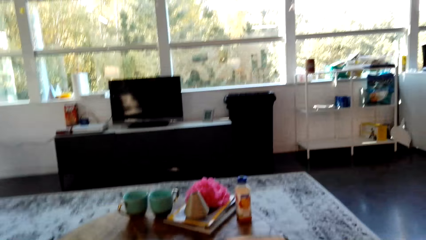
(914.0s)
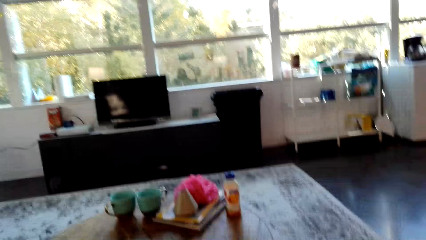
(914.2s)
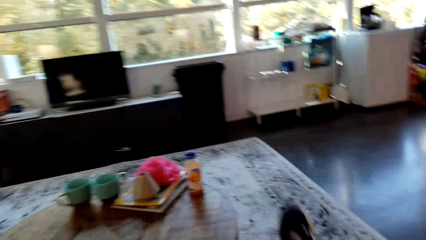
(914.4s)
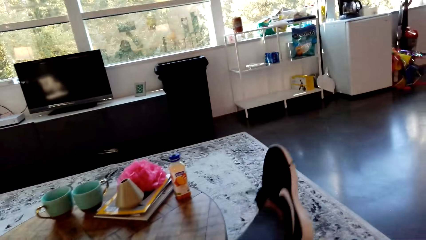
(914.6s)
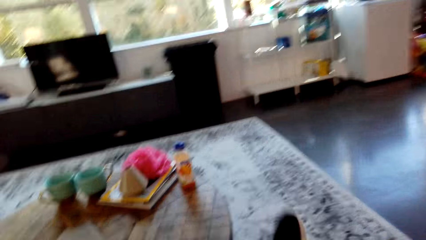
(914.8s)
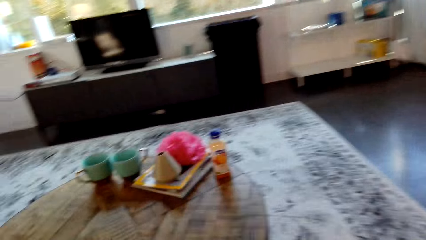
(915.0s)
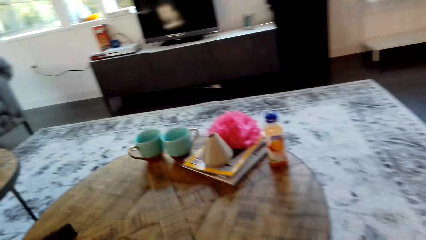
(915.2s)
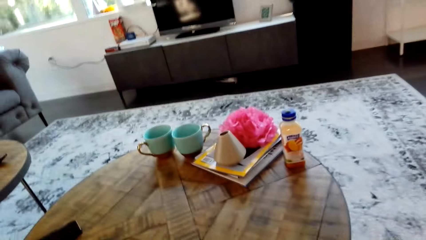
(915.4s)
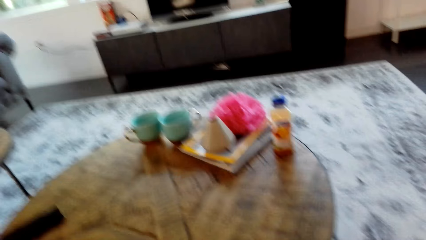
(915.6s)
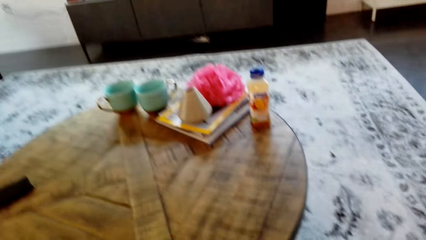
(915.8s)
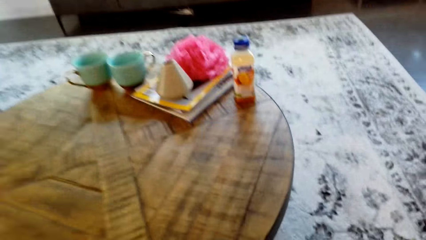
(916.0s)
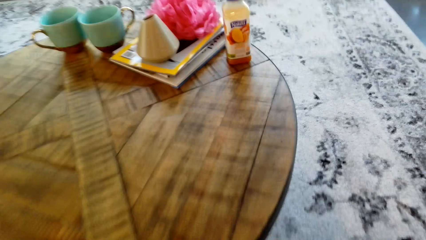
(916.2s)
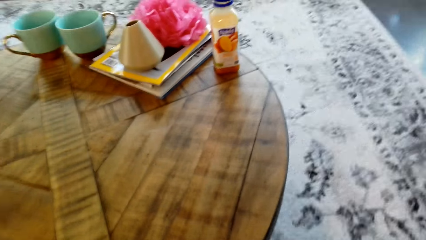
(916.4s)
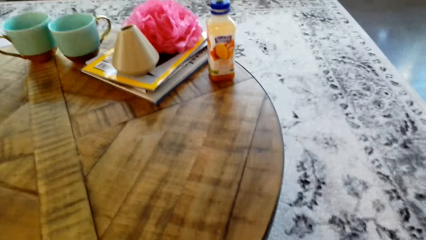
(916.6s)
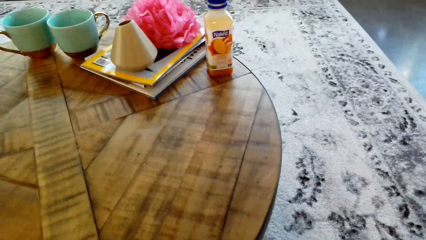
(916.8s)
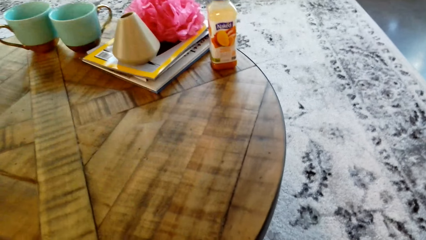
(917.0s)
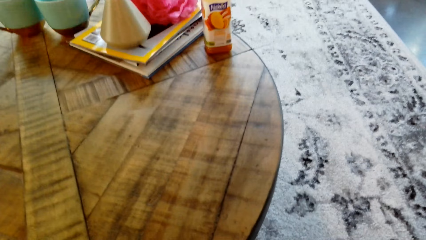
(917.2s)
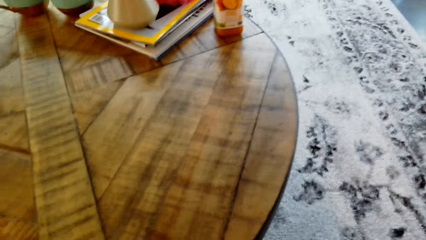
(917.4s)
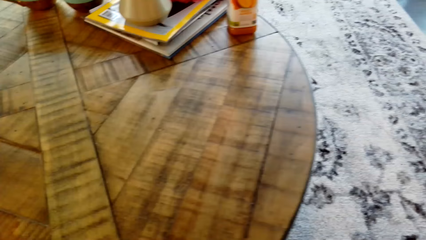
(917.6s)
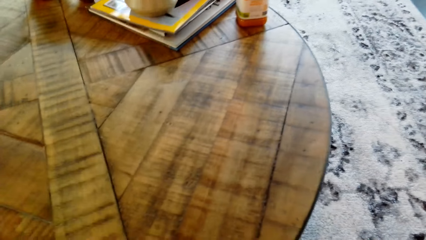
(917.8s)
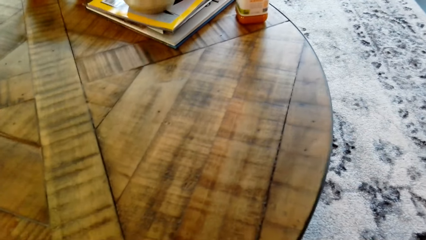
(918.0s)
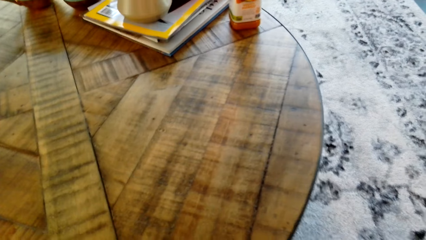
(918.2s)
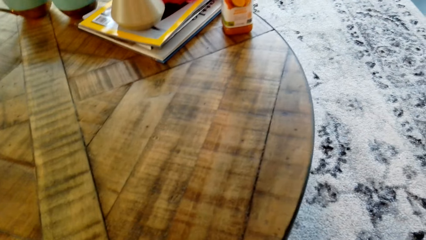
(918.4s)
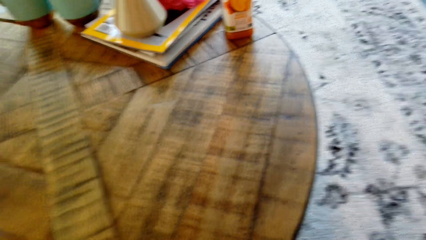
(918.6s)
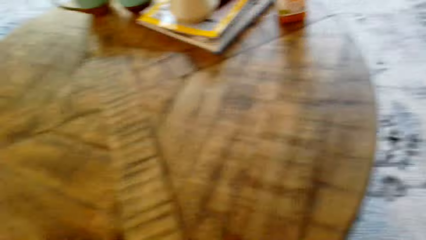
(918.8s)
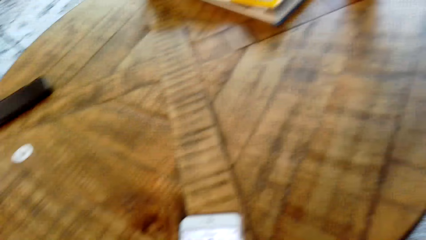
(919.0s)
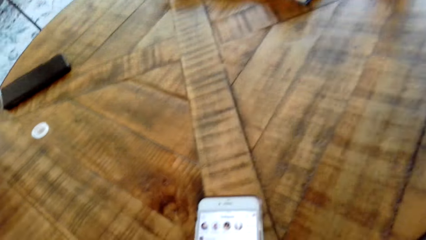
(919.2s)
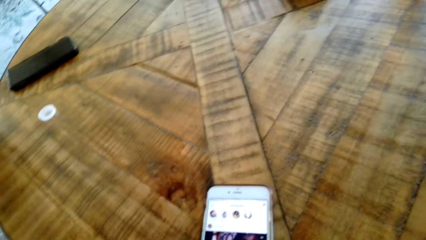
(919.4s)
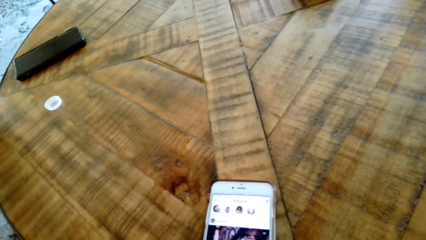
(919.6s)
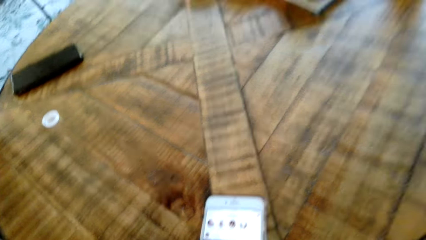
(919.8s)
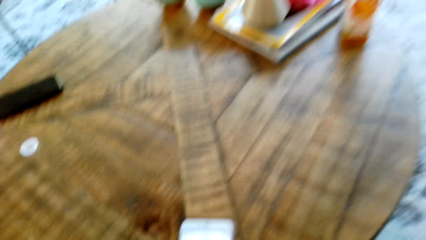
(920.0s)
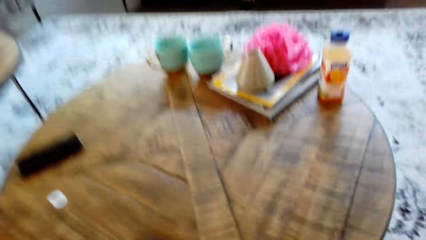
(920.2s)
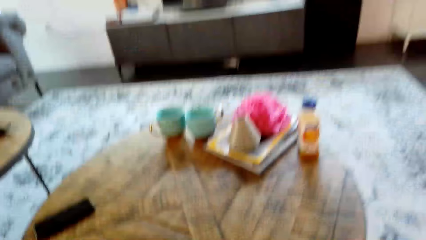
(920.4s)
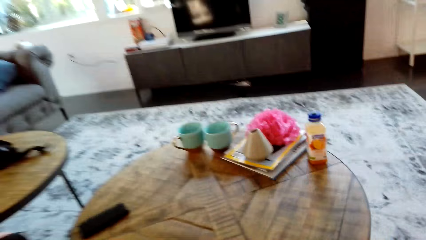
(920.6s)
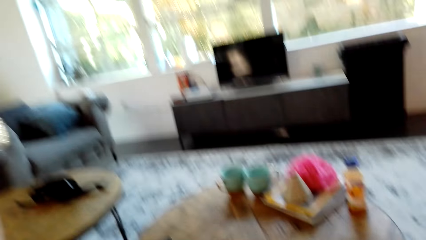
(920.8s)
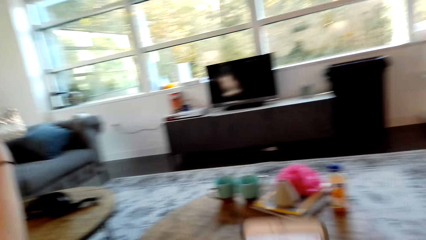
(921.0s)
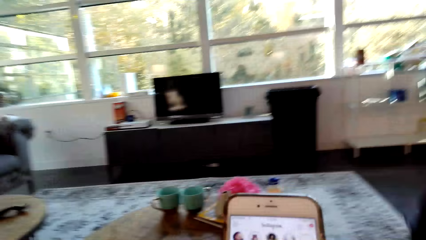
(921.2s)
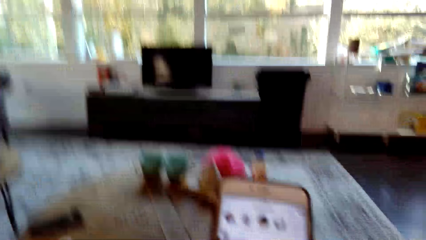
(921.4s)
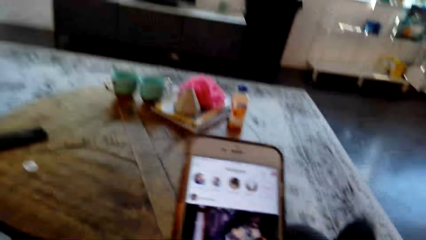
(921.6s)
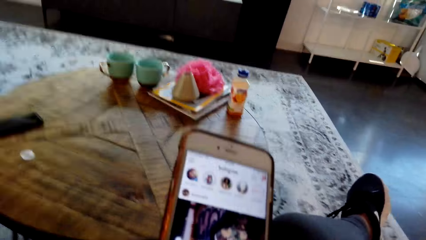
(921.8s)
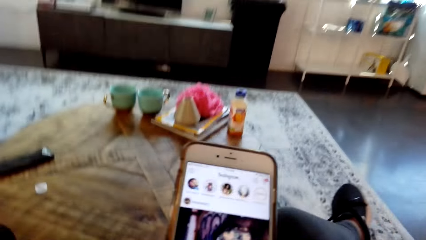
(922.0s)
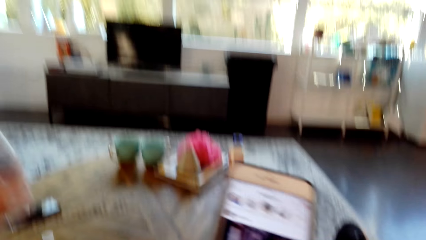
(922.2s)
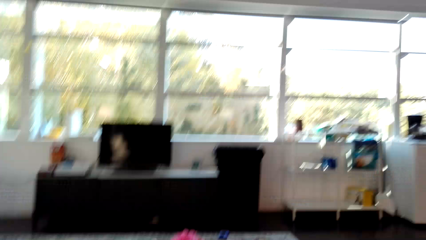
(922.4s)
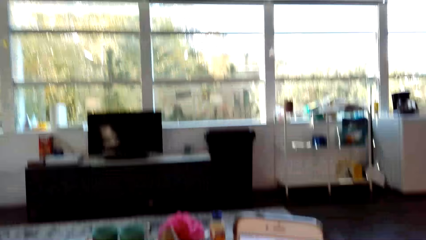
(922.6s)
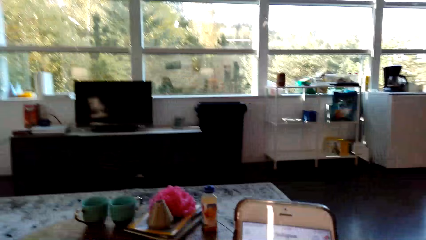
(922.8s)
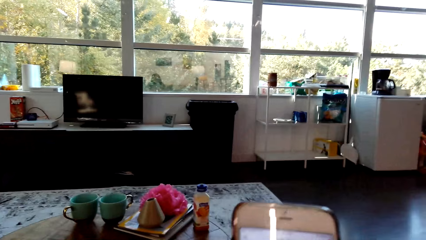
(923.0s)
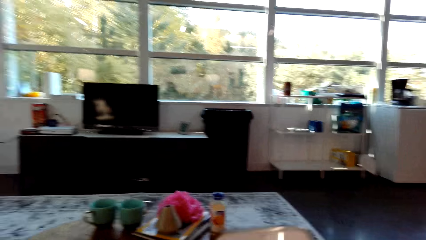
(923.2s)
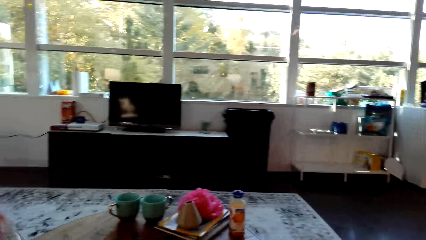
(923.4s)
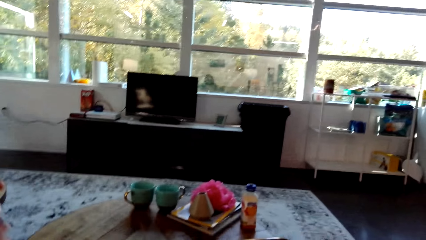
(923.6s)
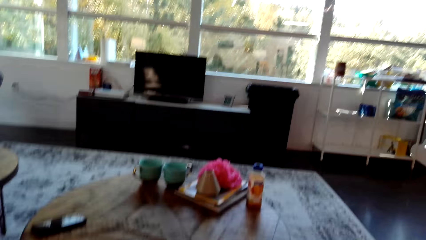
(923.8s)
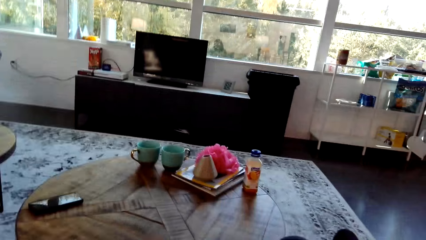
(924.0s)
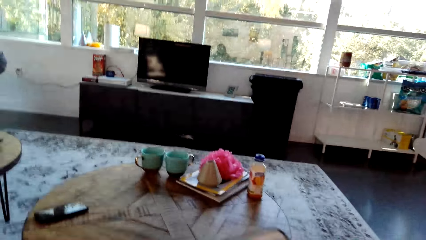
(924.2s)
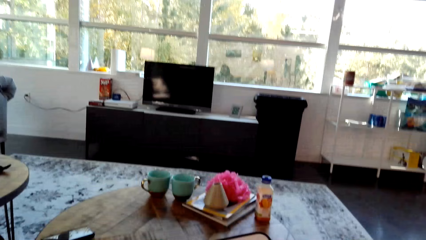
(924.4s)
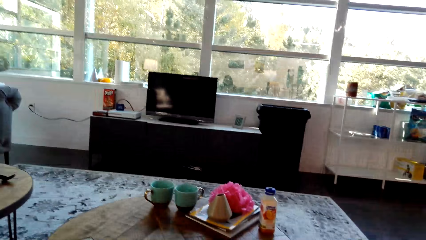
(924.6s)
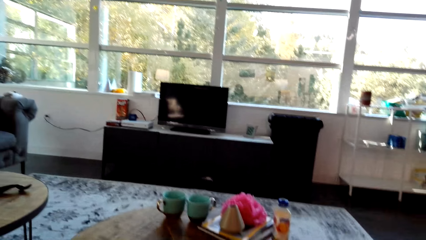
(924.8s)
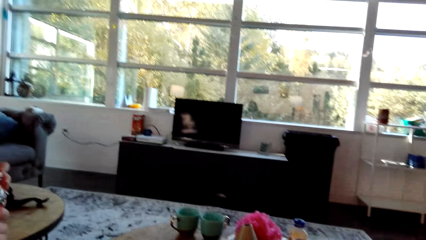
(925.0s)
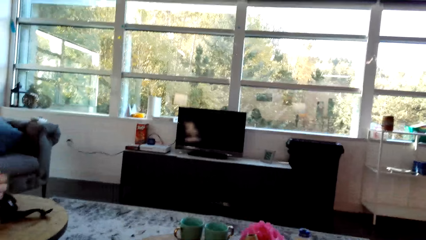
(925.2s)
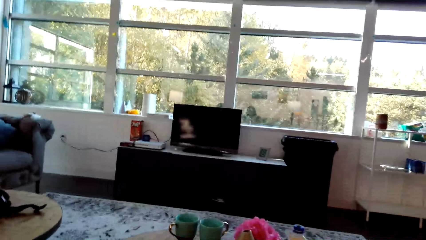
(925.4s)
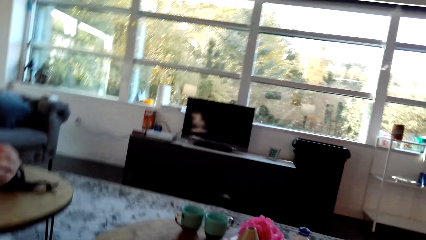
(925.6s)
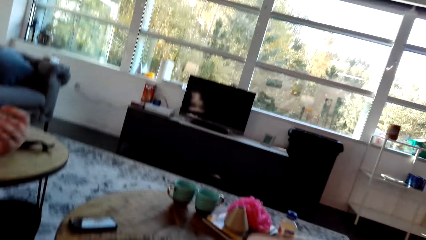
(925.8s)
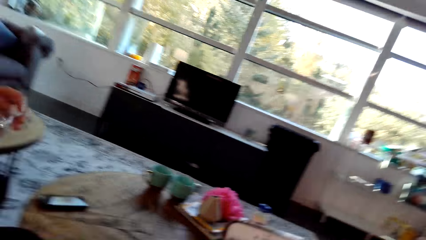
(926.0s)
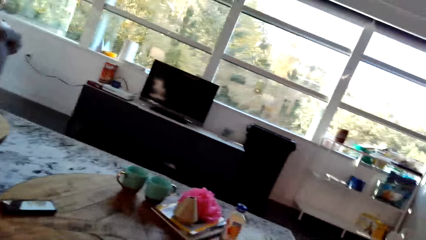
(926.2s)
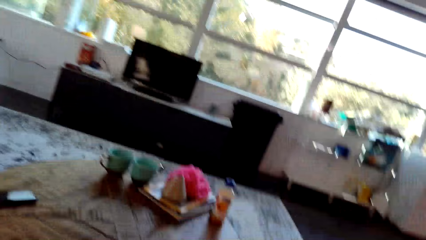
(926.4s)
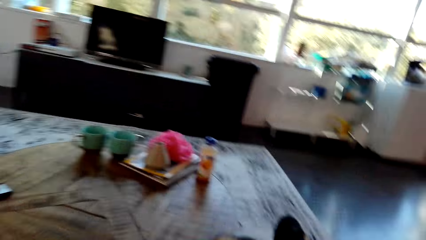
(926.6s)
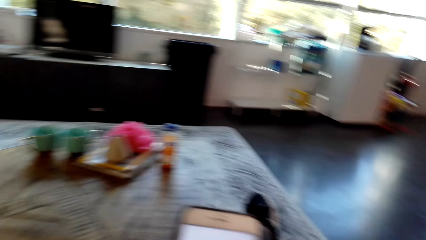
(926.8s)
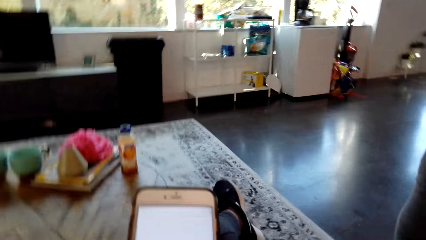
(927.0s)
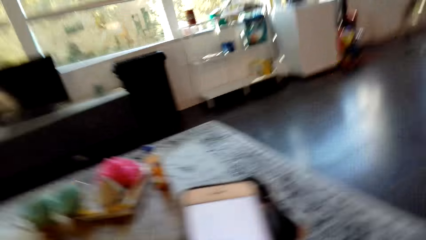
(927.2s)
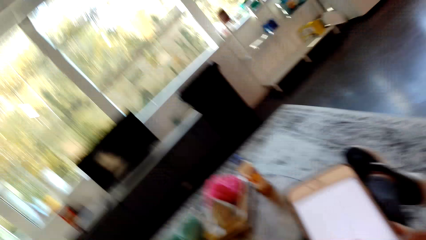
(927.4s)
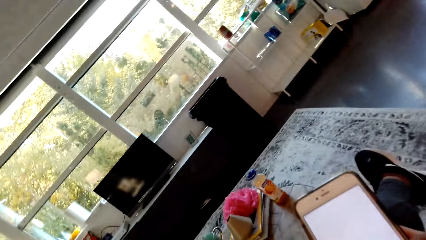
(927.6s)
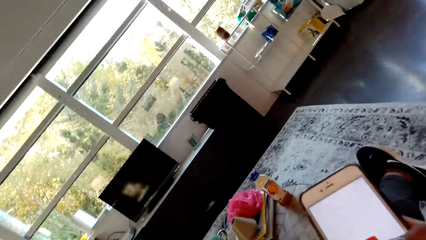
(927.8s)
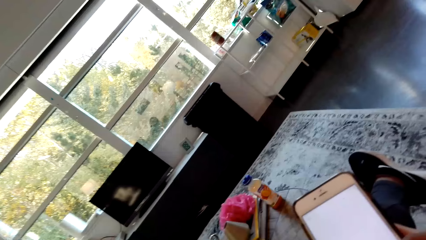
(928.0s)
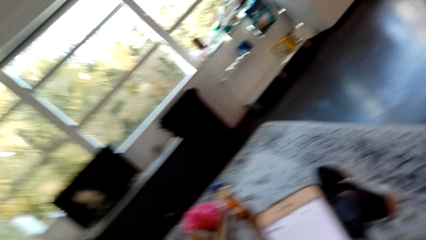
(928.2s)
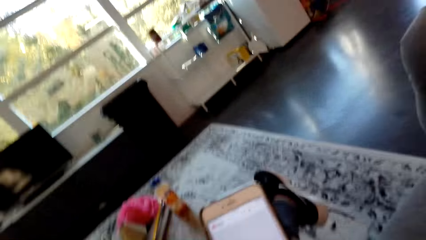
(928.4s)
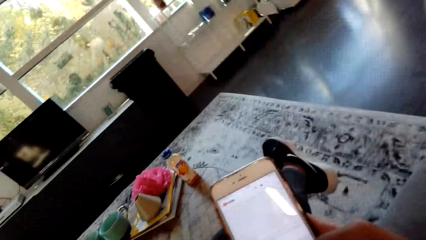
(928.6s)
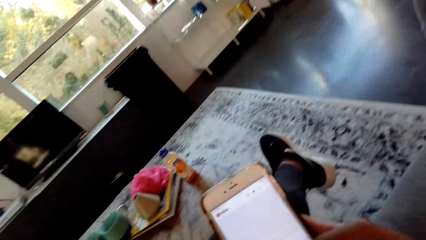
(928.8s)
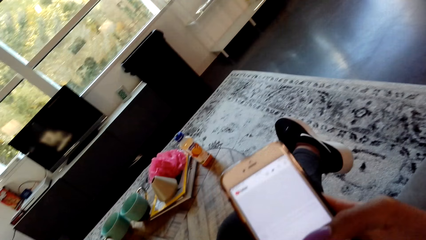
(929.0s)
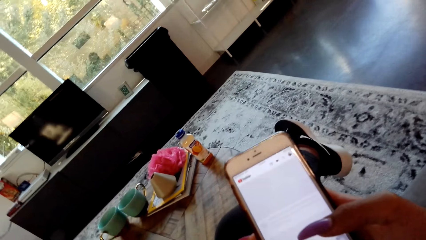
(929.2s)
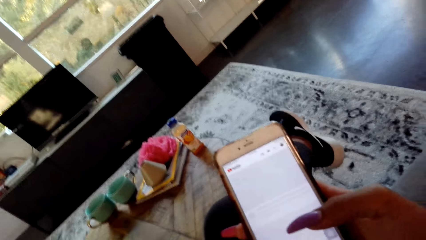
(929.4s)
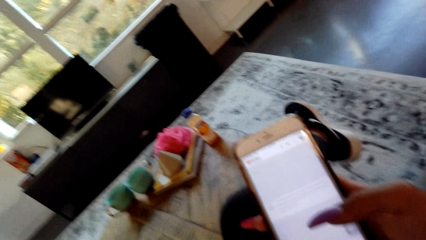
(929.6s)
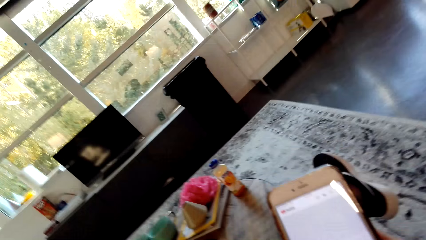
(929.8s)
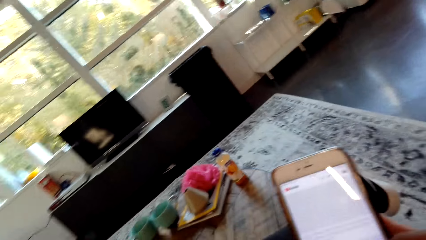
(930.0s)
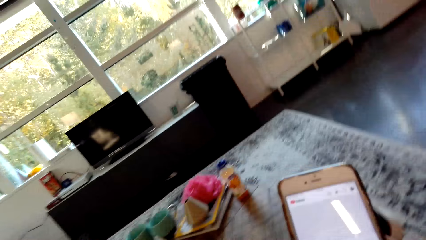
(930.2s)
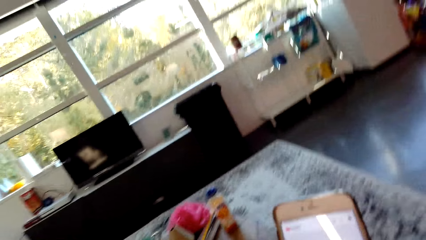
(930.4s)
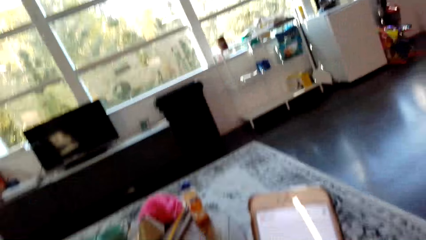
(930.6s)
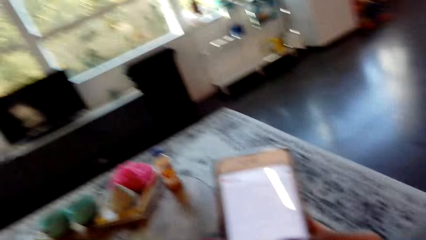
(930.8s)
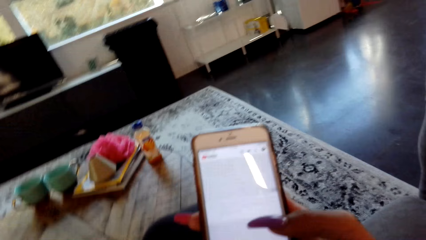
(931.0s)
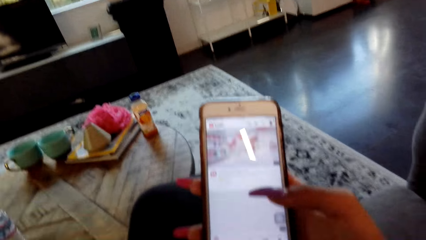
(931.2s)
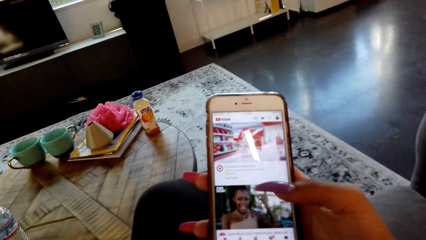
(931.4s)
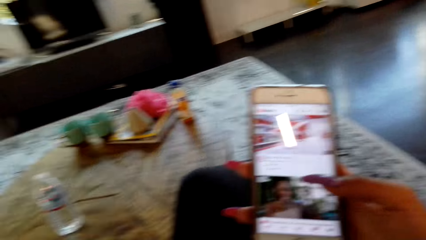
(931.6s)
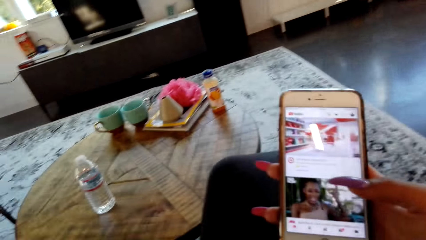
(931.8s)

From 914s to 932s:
The camera wearer adjusts a leg. They bend towards a table. They pick up the cell phone on the table. They adjust the phone and the leg. They scroll on the cell phone. They look around in the house. A woman adjusts the water bottle. The camera wearer operates the phone.
